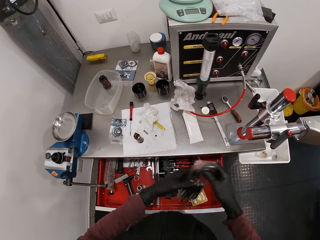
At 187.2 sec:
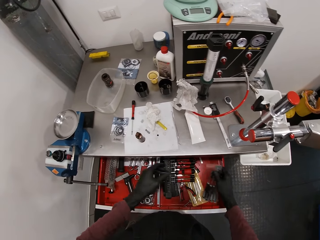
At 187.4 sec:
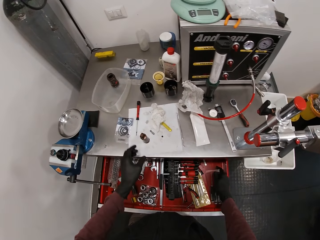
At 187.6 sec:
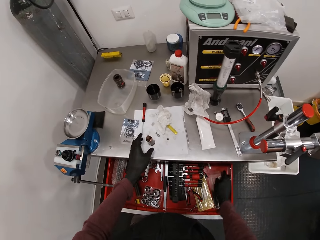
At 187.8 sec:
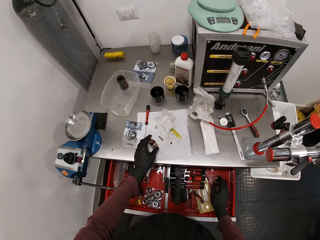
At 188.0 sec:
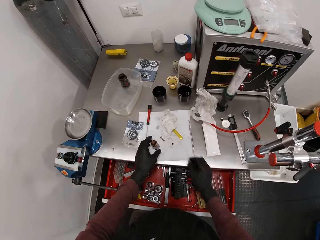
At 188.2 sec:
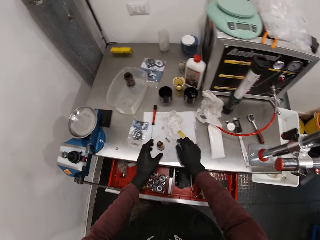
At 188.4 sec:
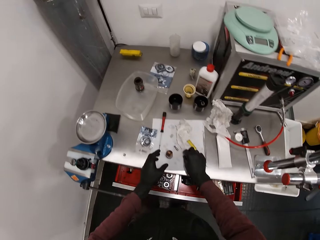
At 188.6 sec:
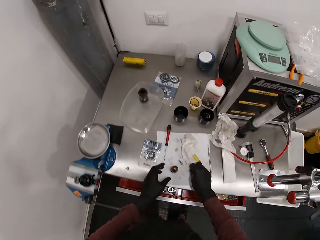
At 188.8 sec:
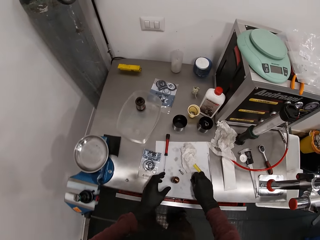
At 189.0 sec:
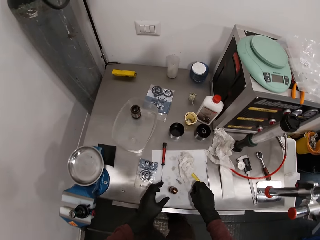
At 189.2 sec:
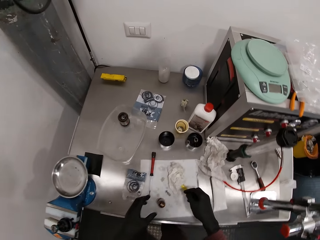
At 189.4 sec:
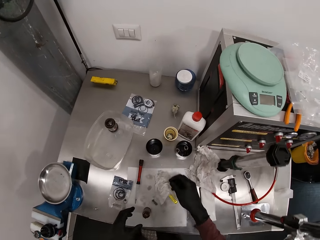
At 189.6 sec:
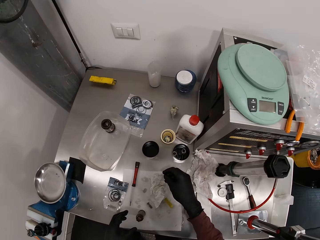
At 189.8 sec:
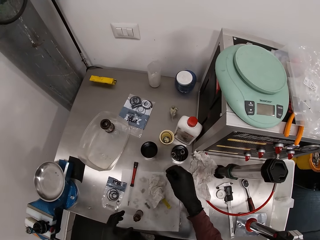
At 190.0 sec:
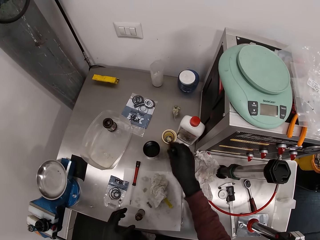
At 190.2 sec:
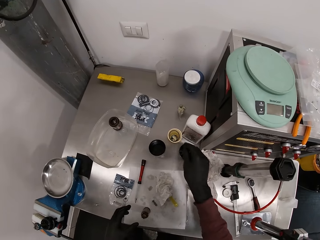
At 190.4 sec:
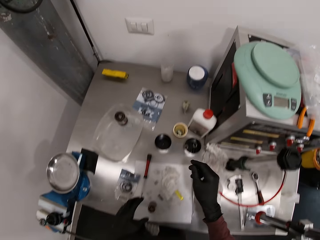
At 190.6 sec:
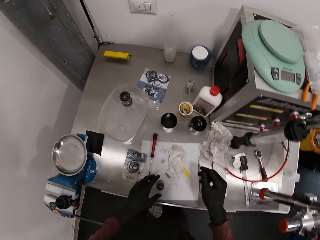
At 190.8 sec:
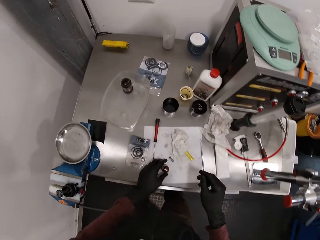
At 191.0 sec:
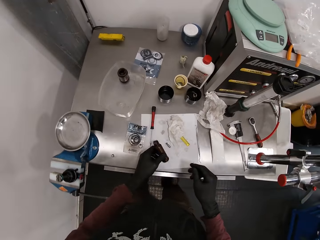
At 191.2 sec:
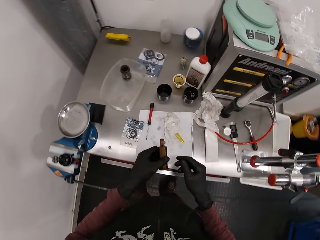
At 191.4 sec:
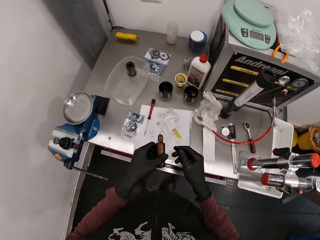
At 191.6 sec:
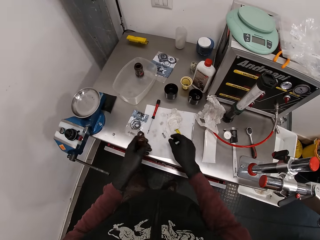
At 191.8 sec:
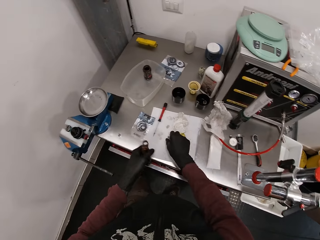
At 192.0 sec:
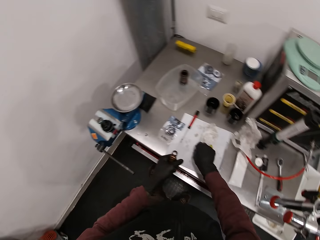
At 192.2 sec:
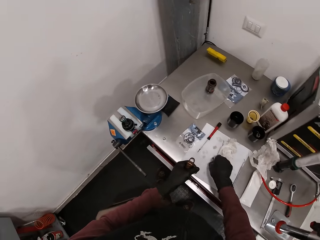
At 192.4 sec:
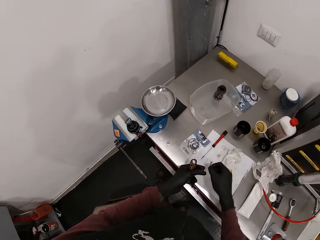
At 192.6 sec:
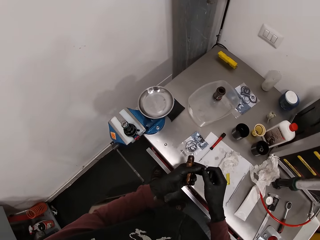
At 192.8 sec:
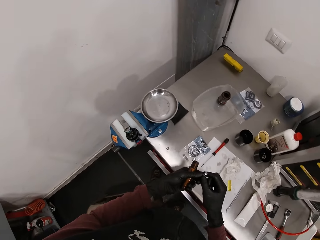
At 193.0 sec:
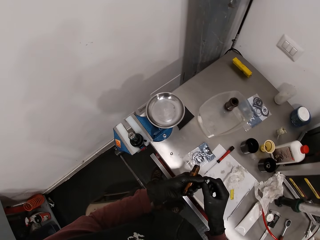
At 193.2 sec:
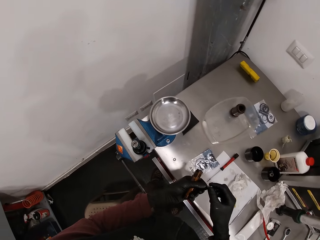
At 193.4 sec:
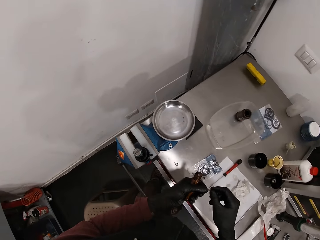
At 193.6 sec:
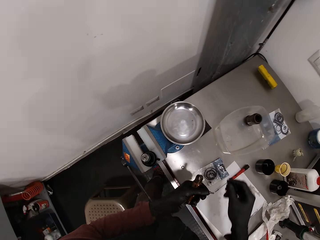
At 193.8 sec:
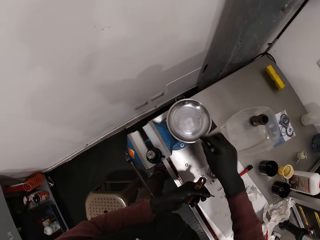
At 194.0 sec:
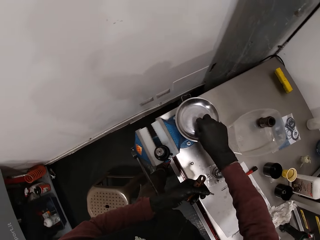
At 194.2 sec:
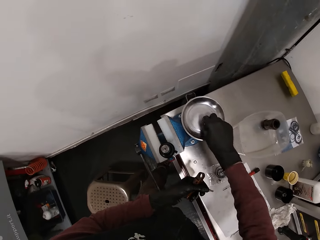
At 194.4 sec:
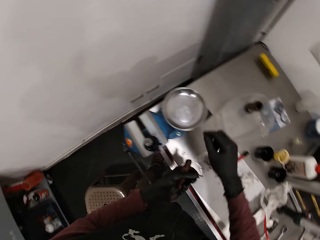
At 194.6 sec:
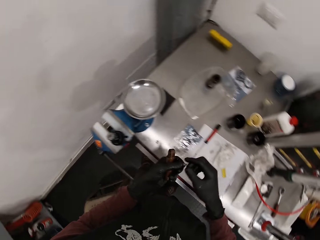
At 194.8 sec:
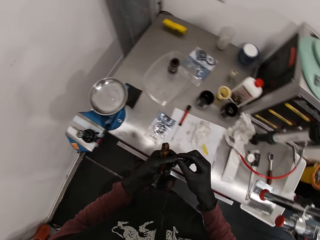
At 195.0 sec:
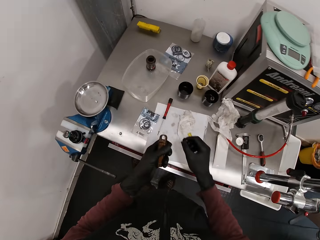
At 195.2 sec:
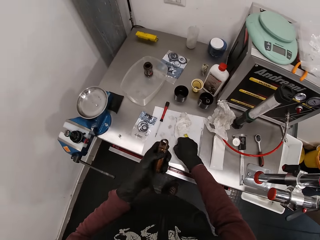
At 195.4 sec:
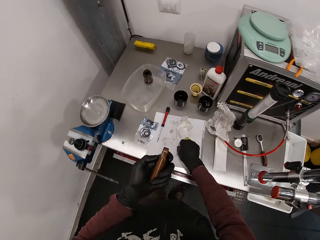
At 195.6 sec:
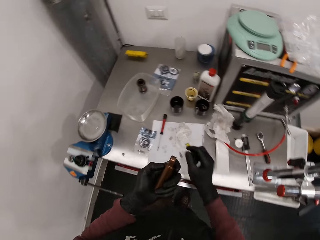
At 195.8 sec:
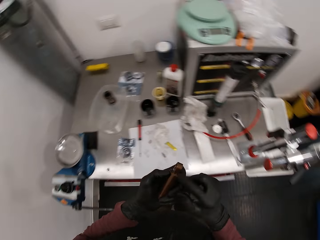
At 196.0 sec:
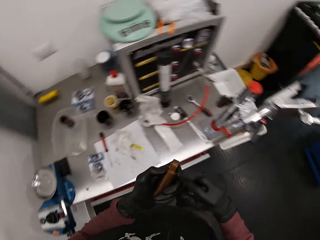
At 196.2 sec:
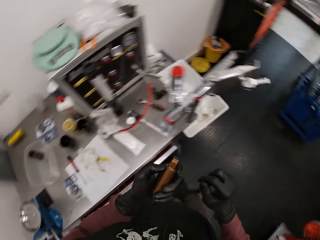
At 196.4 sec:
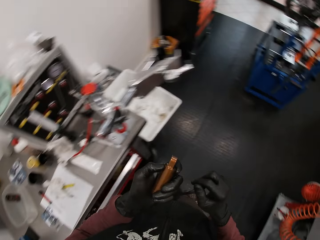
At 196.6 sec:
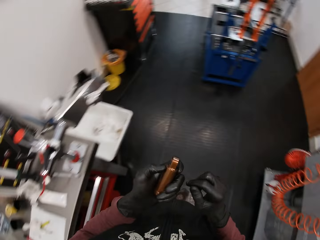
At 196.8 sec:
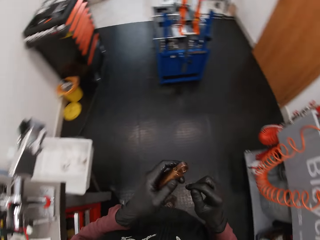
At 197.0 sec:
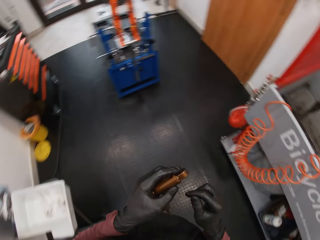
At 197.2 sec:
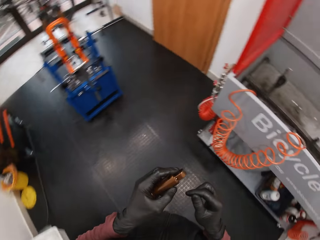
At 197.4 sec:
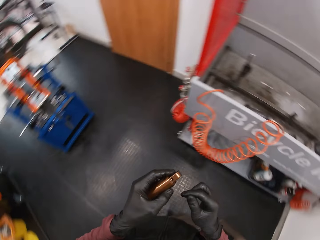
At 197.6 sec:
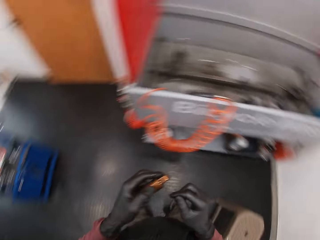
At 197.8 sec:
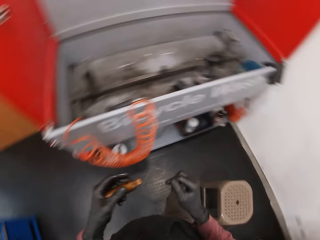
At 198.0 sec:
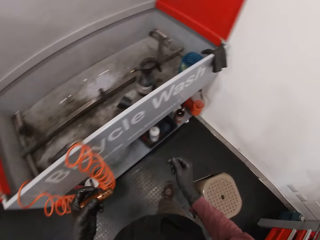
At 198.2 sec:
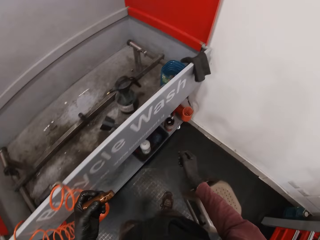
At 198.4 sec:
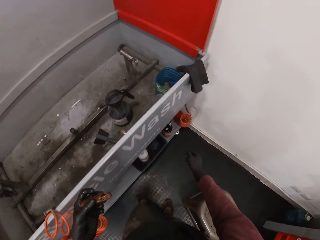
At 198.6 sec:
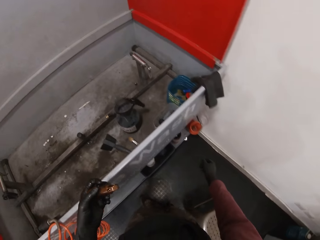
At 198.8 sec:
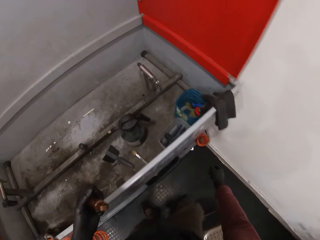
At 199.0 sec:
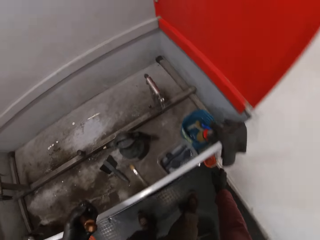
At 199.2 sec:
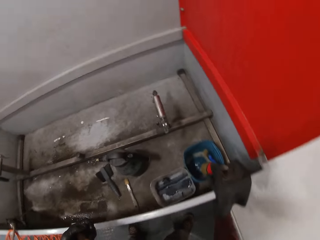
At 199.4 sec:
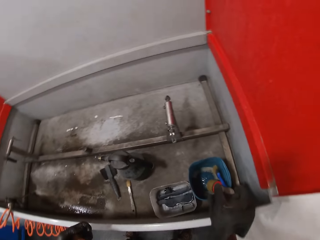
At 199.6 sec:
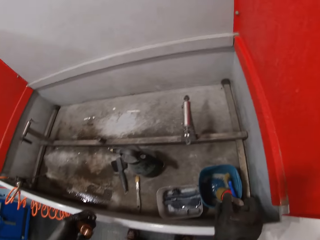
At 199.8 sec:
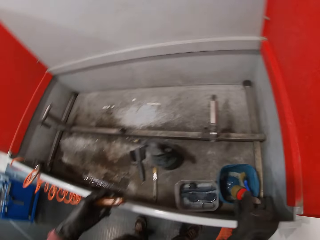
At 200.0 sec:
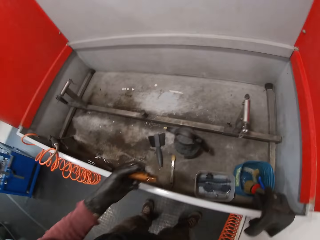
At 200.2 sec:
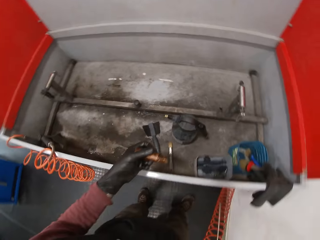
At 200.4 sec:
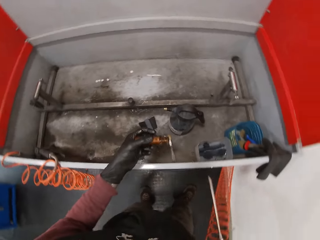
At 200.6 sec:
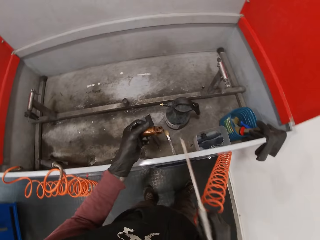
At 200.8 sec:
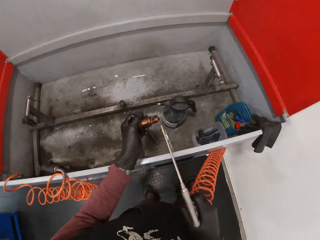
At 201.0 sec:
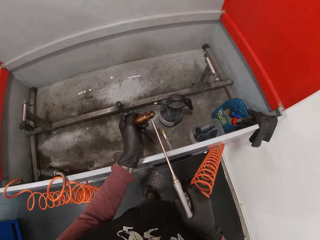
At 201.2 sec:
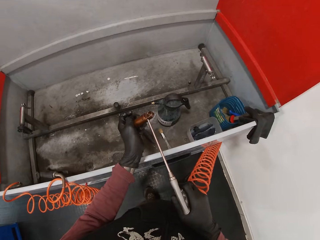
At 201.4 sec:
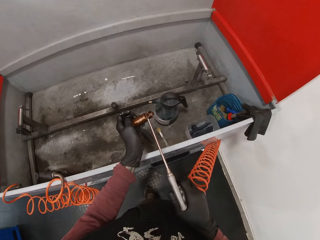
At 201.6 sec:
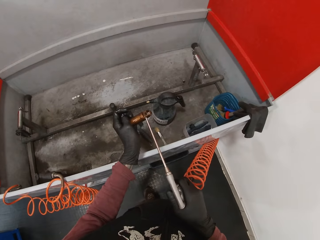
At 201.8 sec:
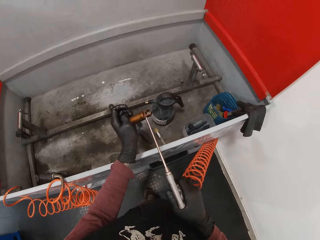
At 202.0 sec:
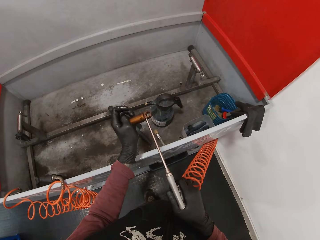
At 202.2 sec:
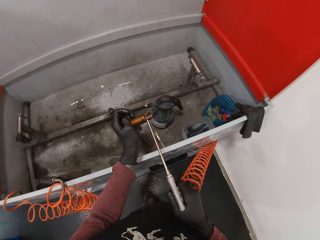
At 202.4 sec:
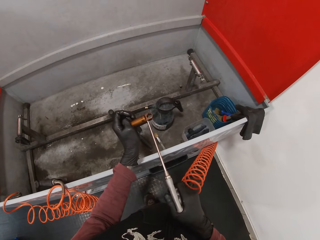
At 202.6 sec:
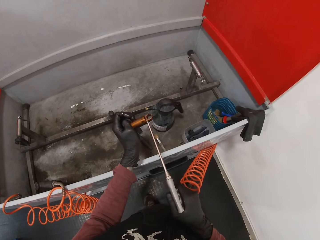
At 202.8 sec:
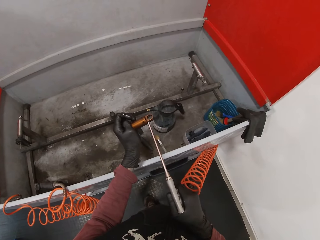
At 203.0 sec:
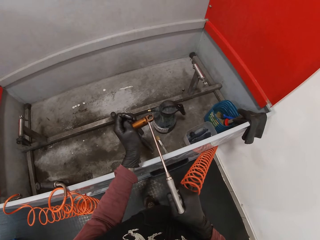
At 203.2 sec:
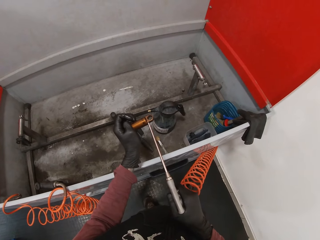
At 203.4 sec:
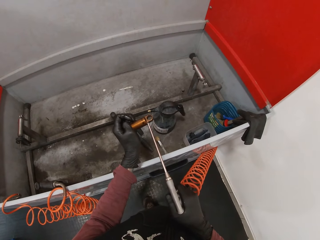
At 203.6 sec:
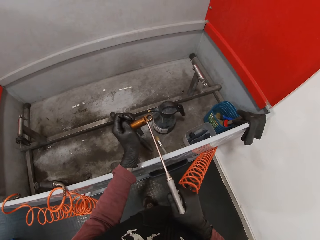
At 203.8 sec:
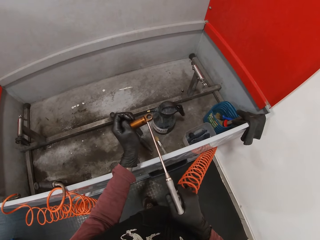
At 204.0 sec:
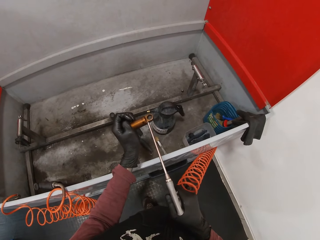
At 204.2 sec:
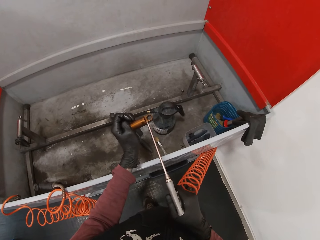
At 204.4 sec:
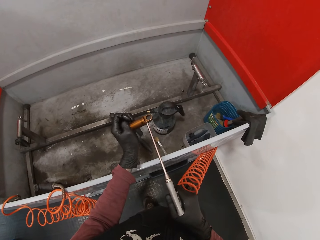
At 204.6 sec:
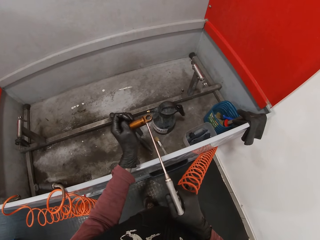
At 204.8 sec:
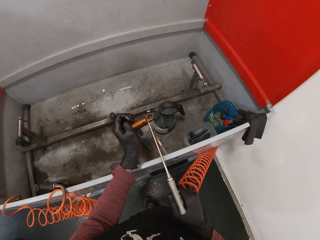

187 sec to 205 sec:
The camera wearer passes the pack of screwdrivers in his left hand to his right hand. He drops the pack of screwdrivers in the drawer beneath the countertop with his right hand. He picks up the screw from the paper on the countertop. He closes the drawer. He drops the screw in the container on the countertop. He picks up the shock absorber on the counter. He picks up the drill bit on the paper on the countertop with his right hand. He passes the drill bit in his right hand to his left hand. He removes the bolt in the screw. He drops the screw in his right hand on the bench vice. He passes the drill bit in his left hand to his right hand. He drops the drill bit on the paper on the countertop with his right hand. He looks around. He picks up the washing machine. He cleans the metal rod in his left hand with a pressure washer in his right hand.

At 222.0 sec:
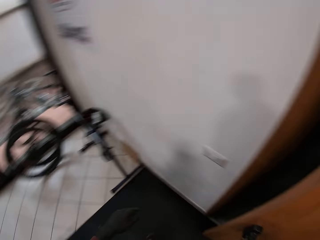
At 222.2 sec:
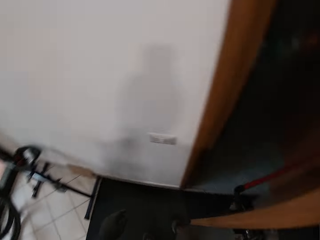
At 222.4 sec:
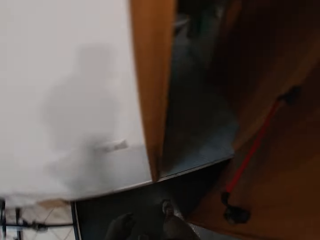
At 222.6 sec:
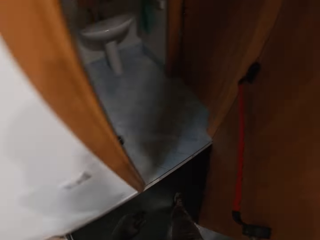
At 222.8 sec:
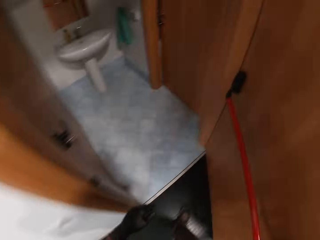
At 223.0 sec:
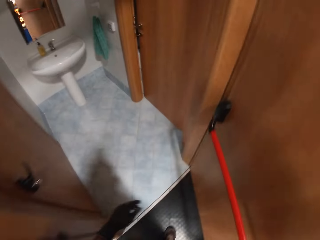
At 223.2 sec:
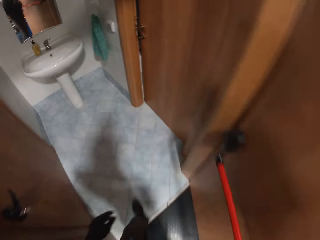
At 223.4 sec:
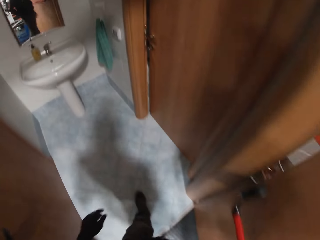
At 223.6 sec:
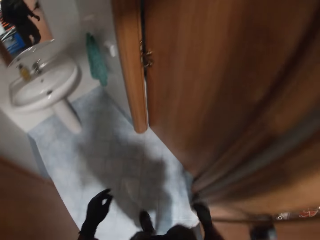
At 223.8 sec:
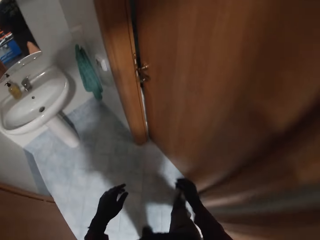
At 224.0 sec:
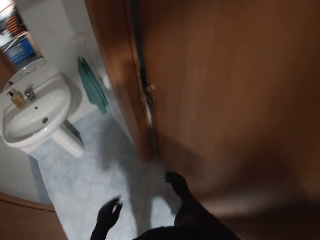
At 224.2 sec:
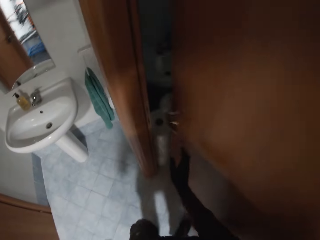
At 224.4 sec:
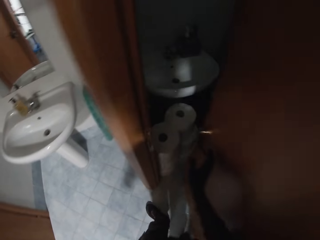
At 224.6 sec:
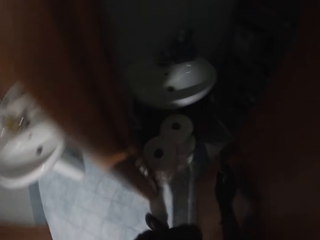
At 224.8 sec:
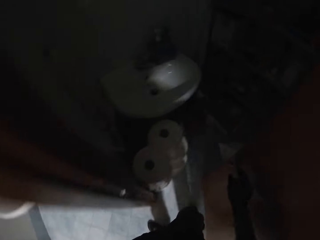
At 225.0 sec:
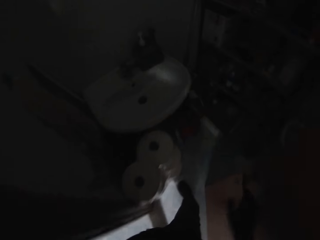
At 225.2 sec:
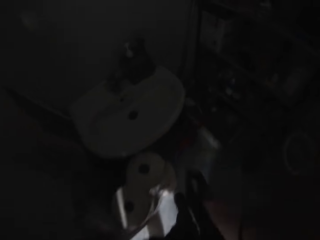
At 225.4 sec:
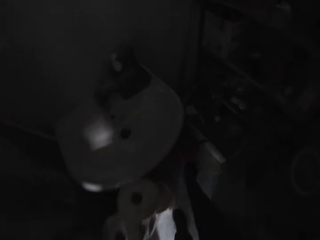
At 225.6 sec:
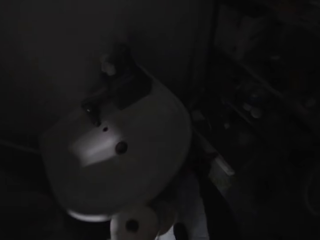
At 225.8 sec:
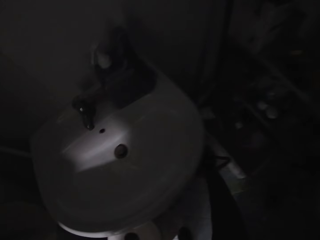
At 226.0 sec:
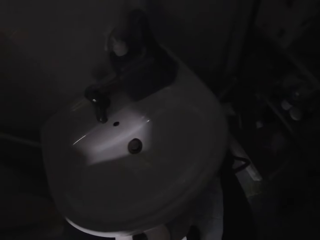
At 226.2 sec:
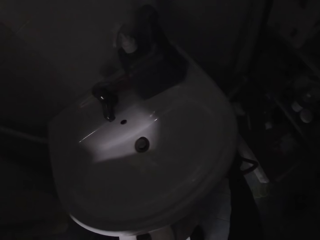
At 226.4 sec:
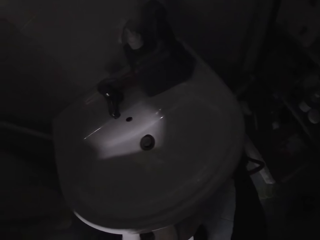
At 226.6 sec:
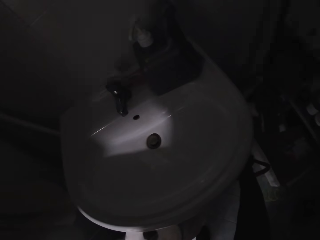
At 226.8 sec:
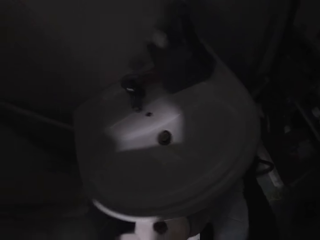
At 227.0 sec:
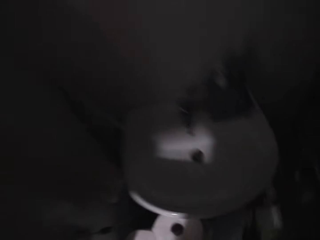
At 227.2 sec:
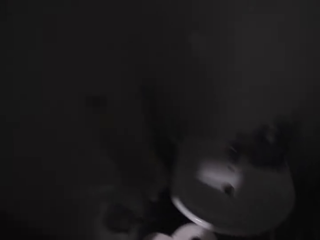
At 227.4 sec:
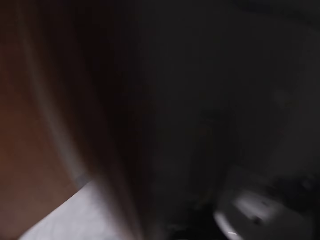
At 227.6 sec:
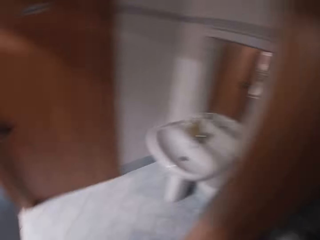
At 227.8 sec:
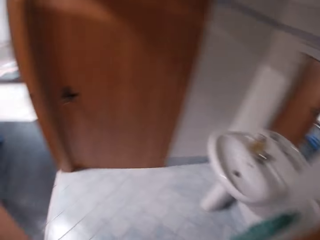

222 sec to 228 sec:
The camera wearer walks. They open a toilet door in the bicycle workshop. They turn on the water pump.
